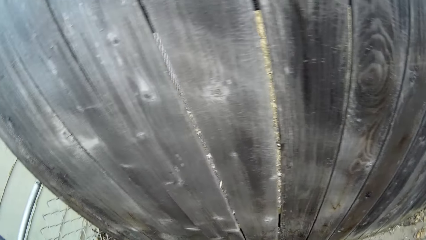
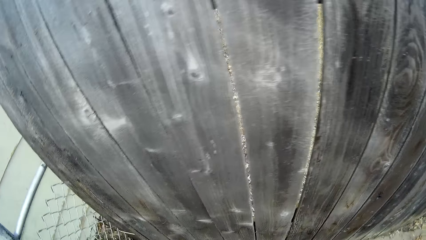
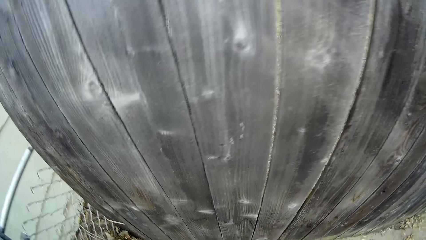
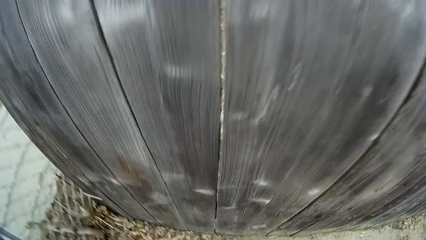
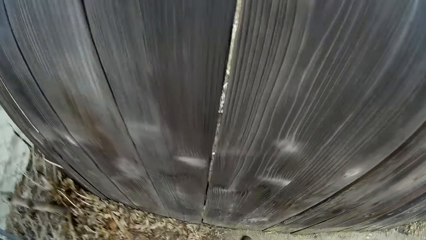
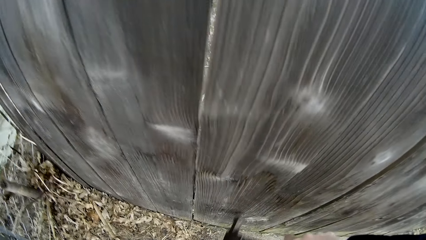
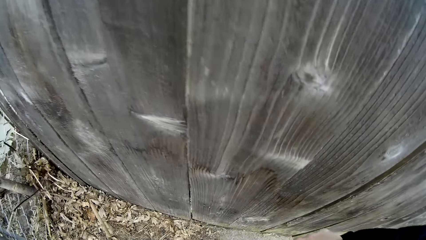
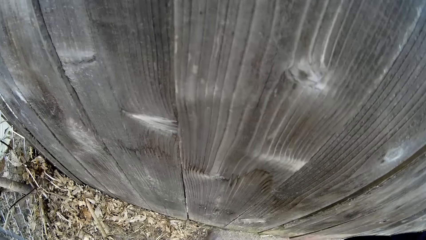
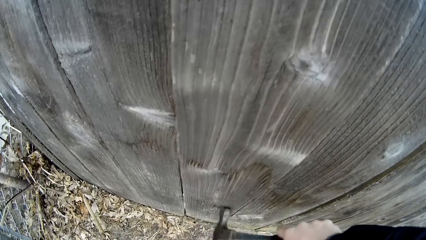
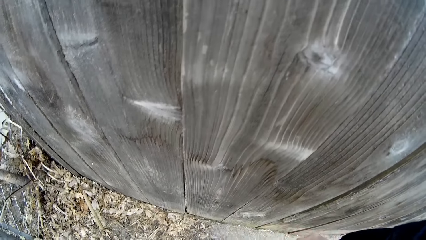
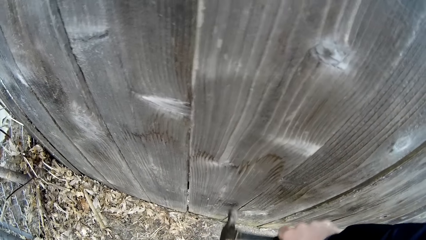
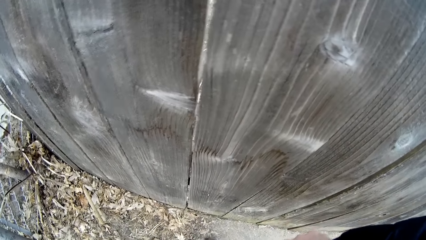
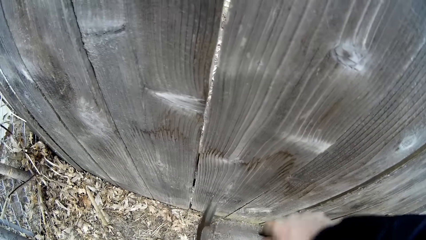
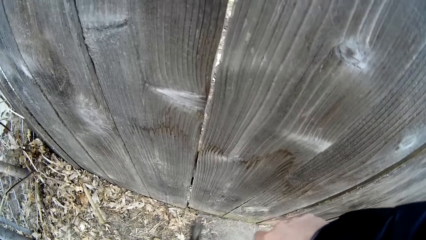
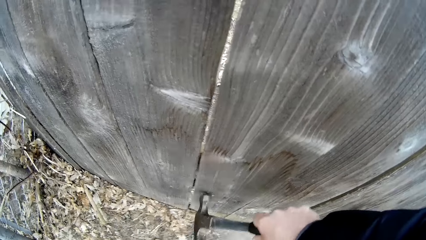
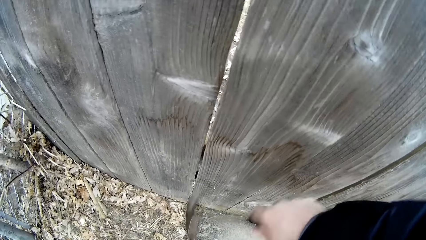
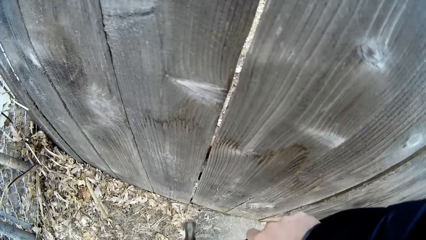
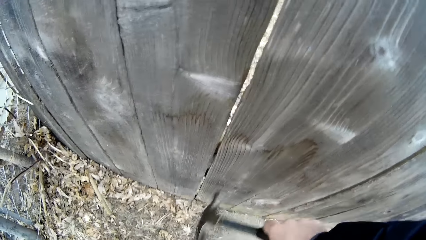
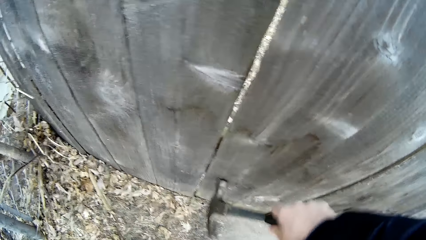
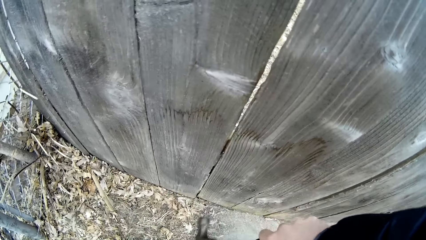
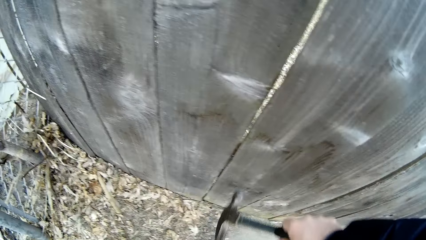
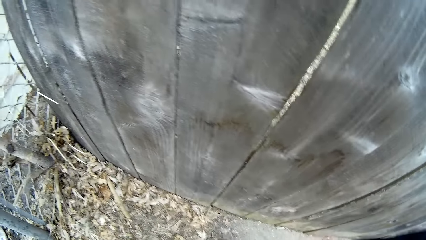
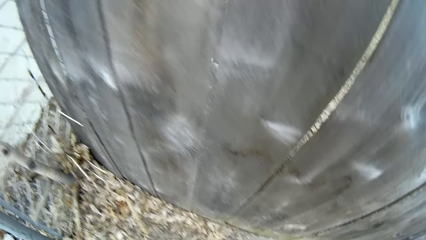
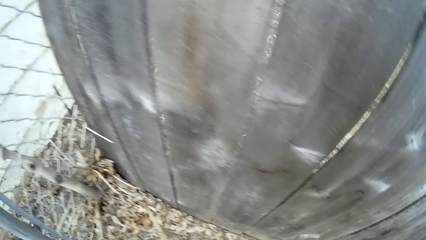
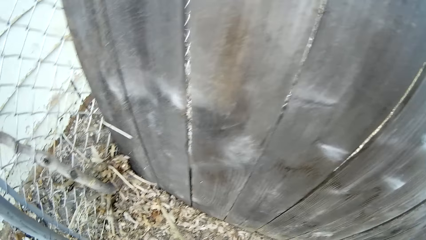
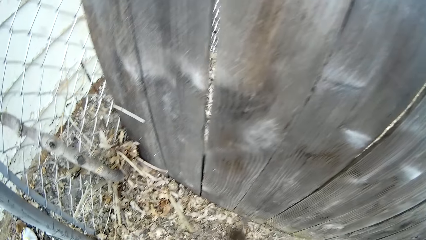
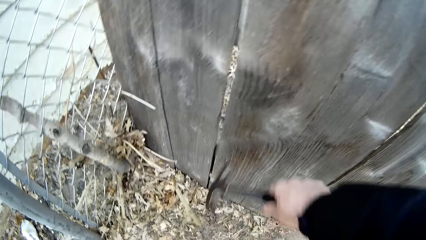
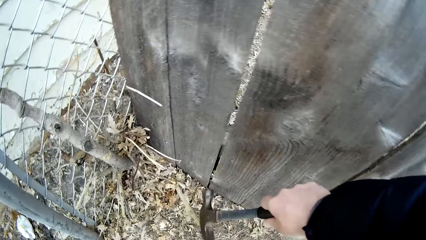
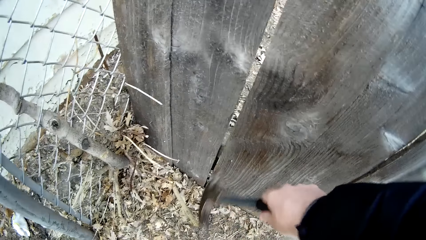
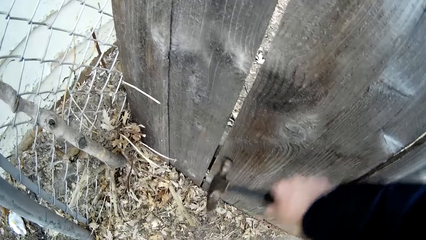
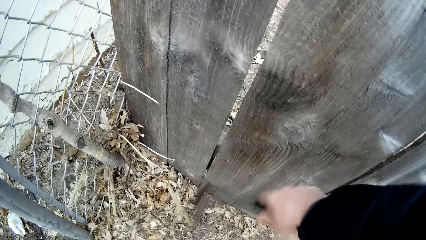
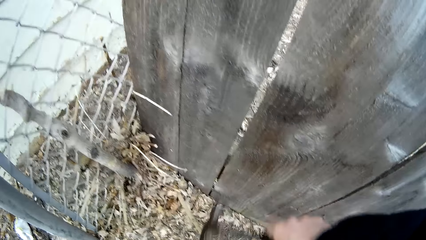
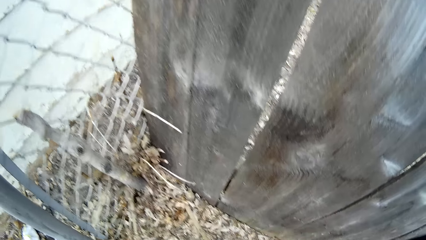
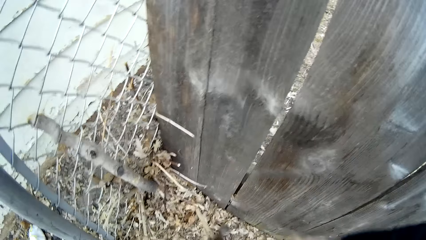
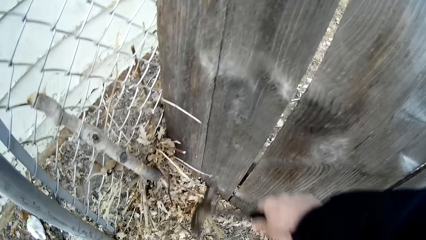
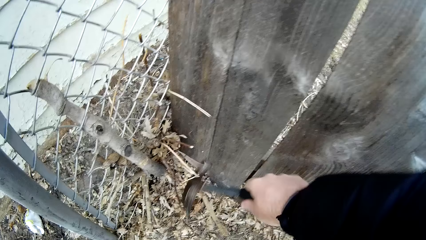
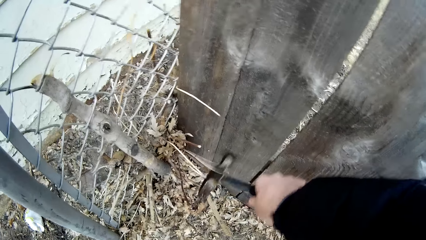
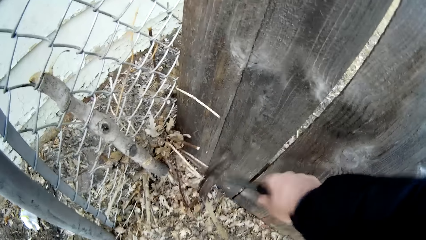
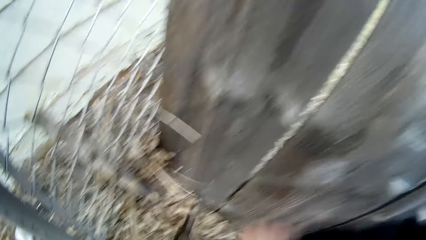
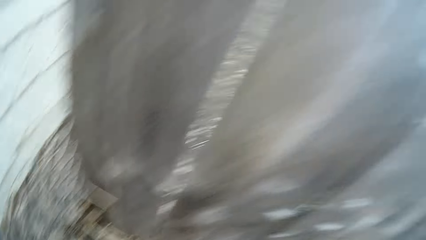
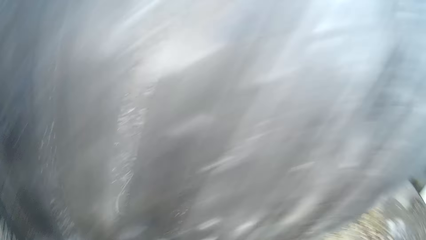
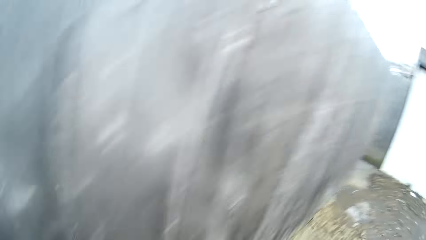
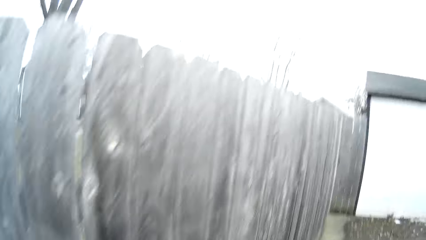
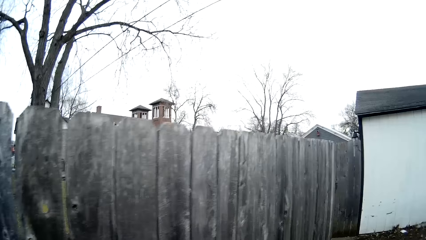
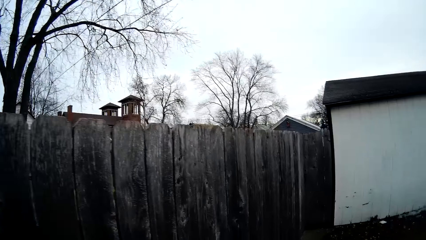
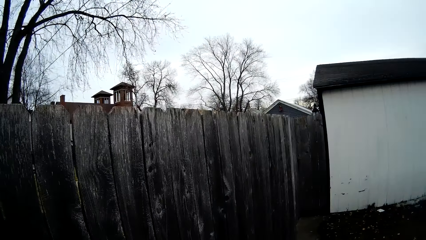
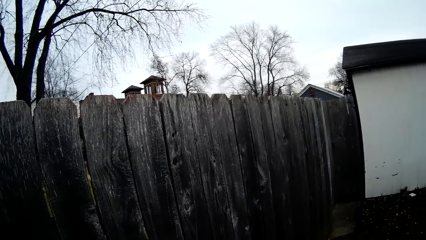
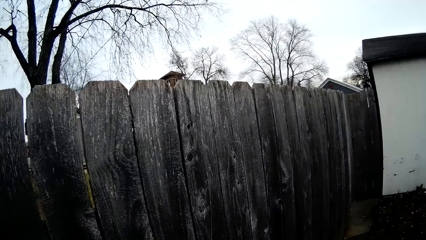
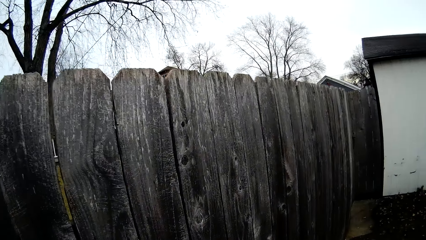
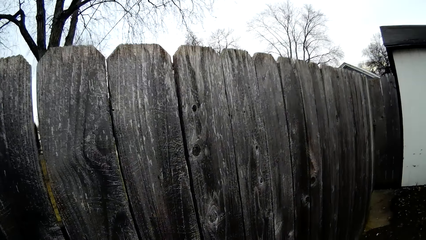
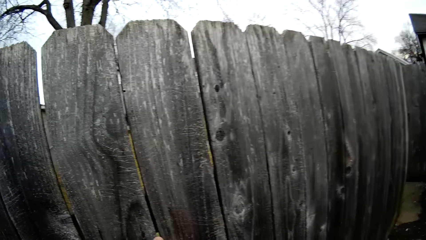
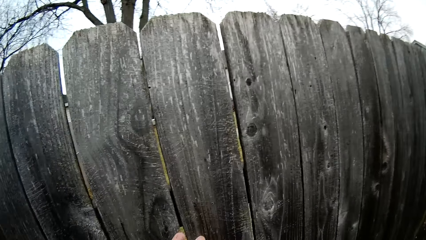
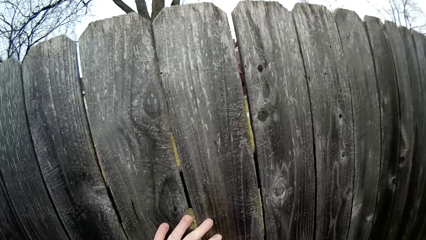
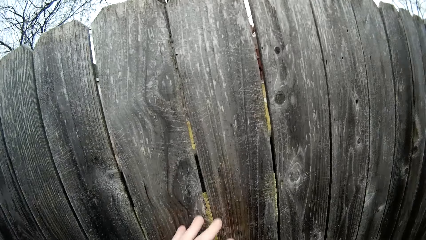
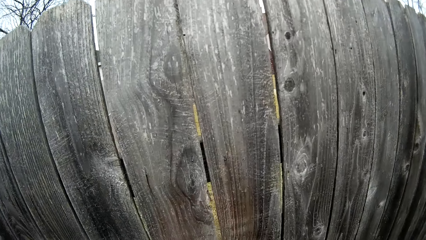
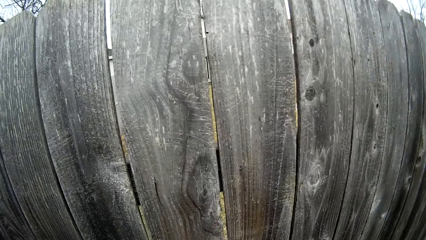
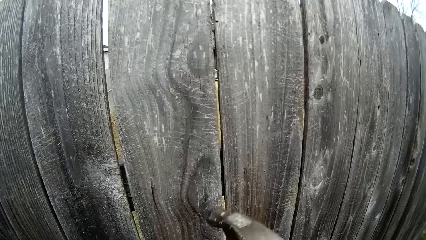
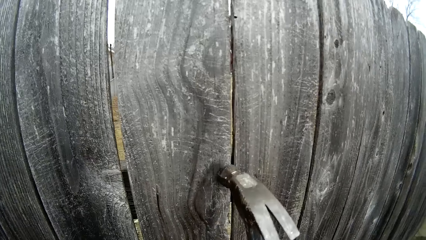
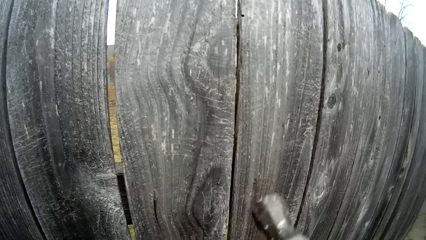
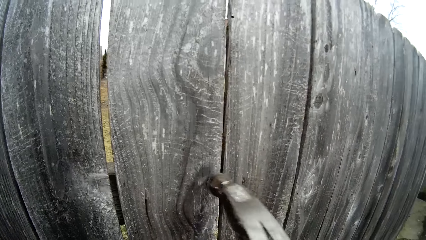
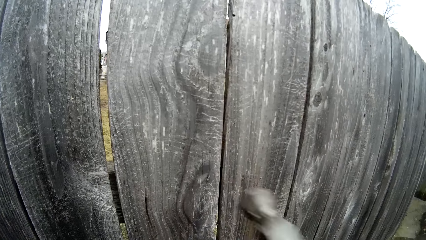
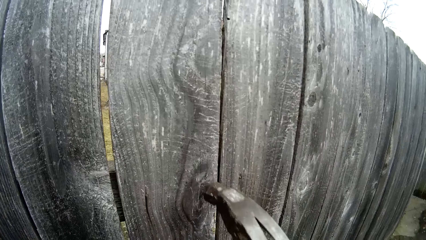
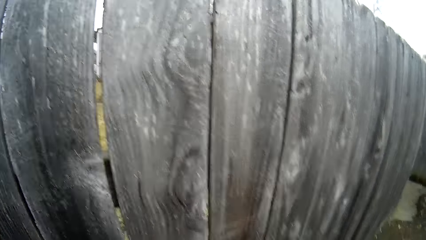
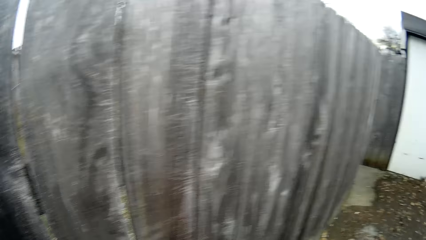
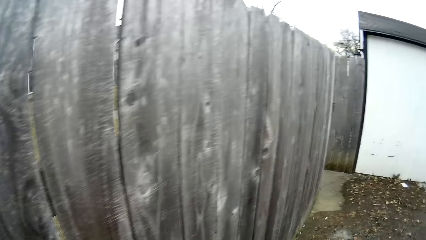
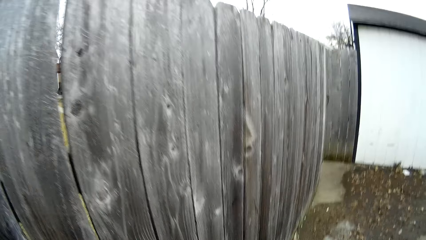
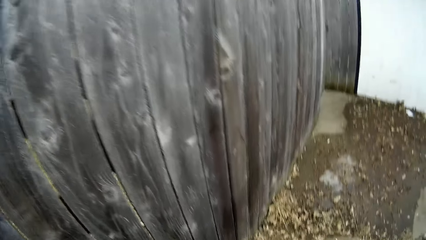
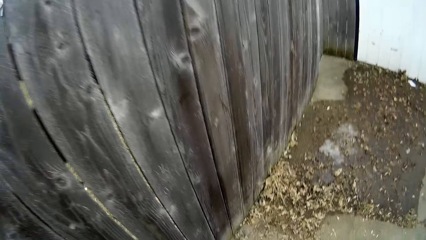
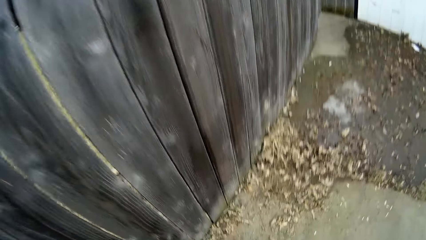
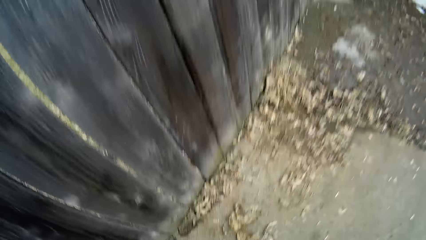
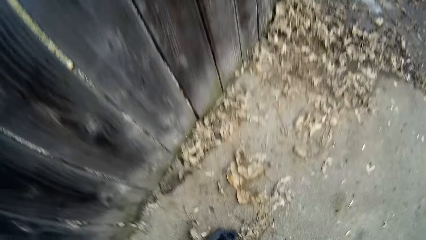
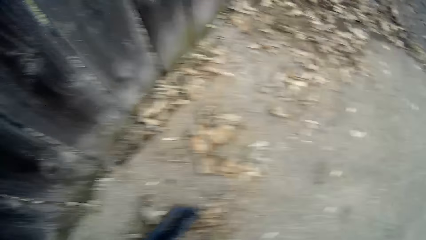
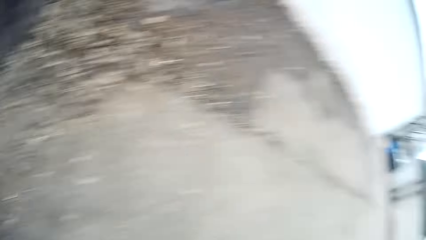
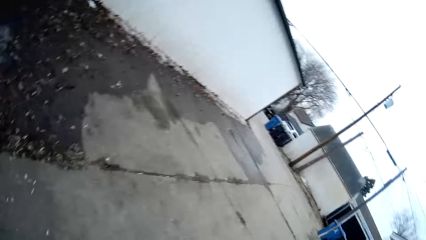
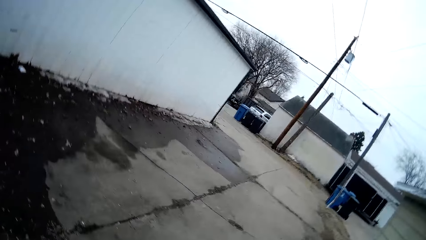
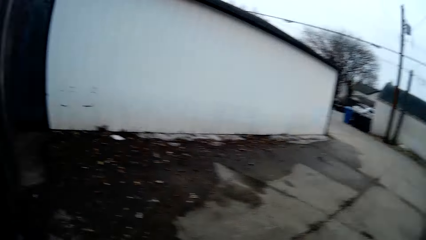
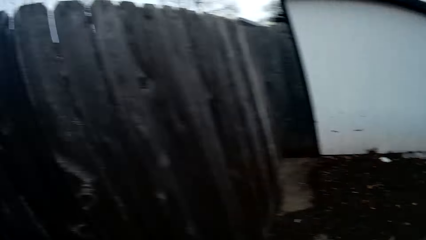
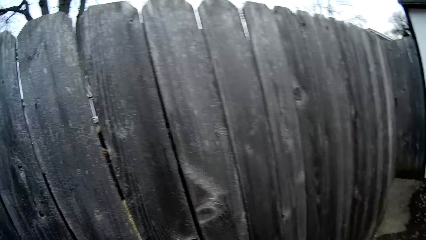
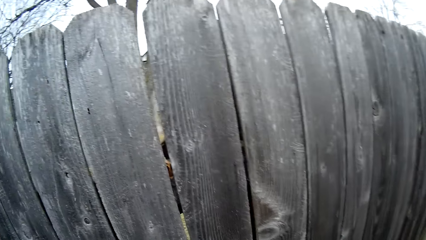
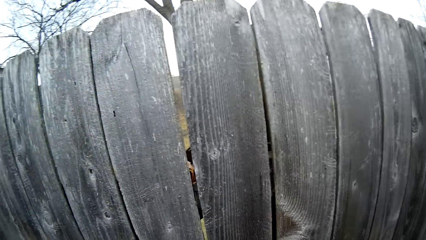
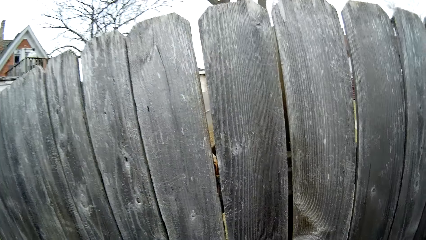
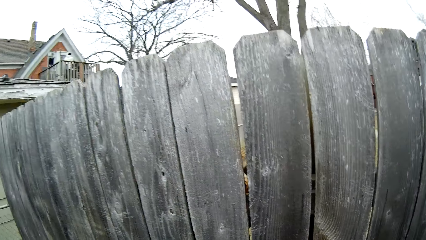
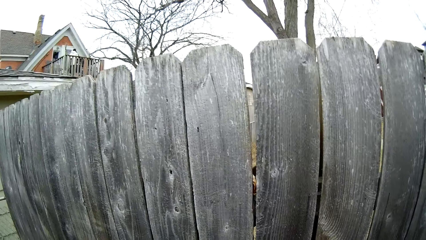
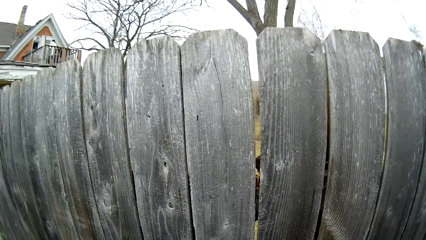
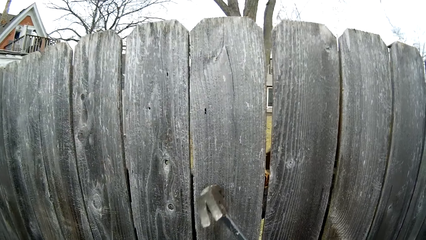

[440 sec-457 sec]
The camera wearer bends down and adjusts nails on the wooden fence using a hammer. They hit an iron nail with the hammer. They stand up. They walk around. They look around the compound. They touch the wooden fence with the left hand. They hit the iron nail with the hammer. They look around the compound.
